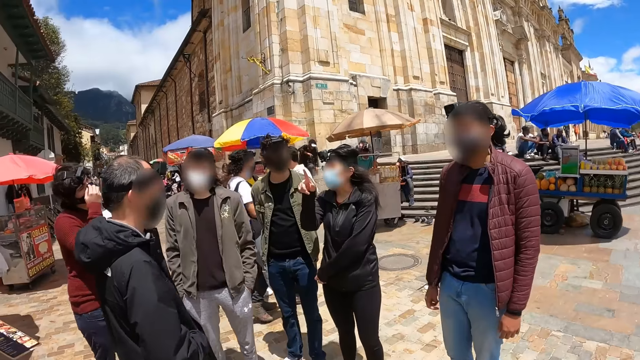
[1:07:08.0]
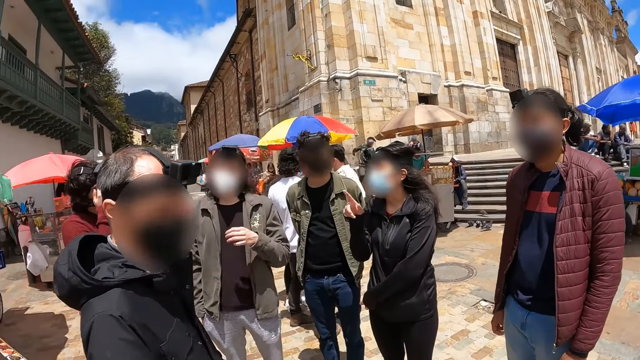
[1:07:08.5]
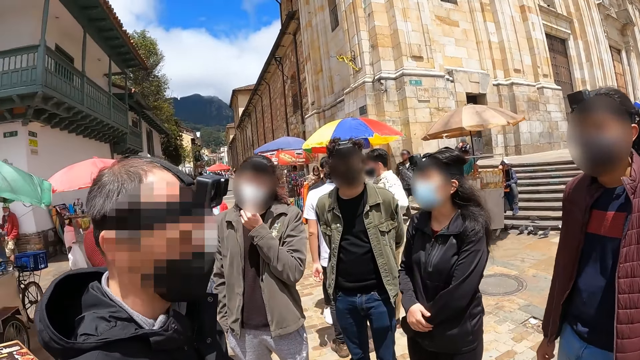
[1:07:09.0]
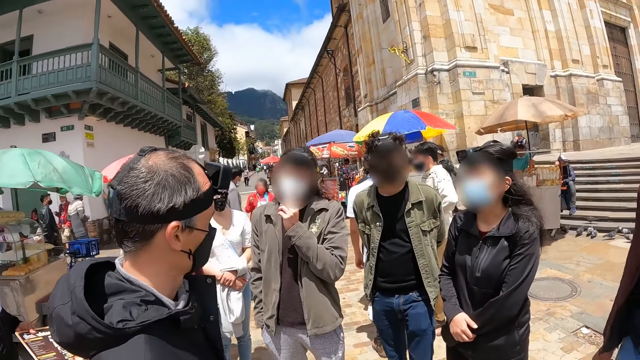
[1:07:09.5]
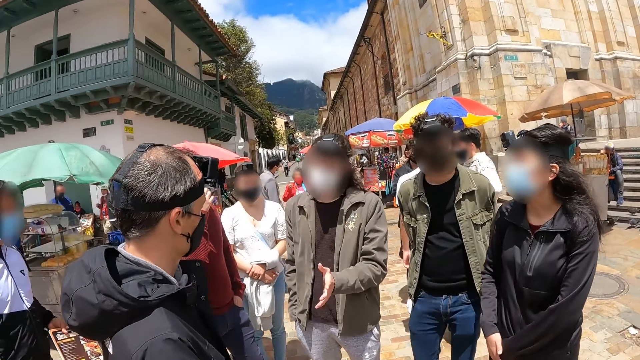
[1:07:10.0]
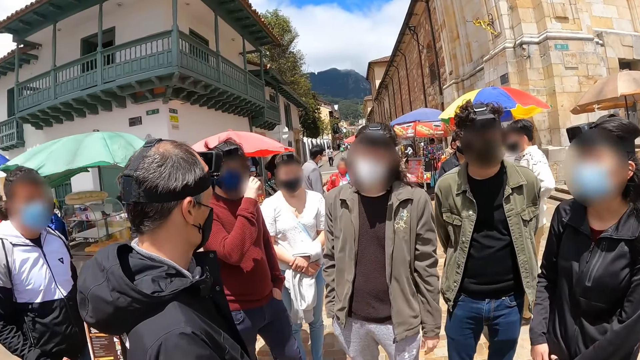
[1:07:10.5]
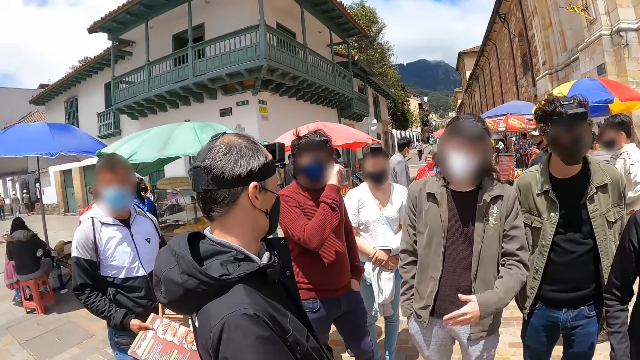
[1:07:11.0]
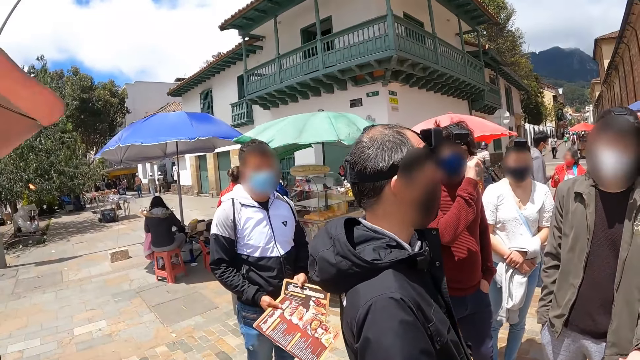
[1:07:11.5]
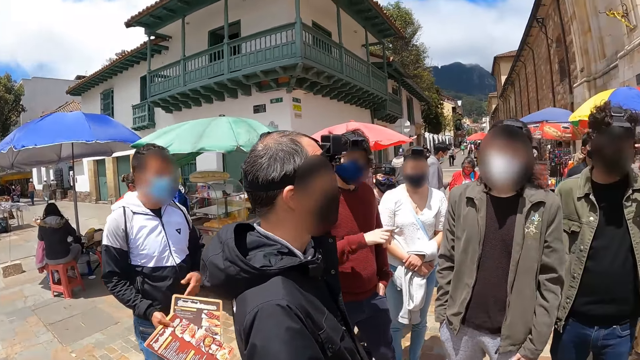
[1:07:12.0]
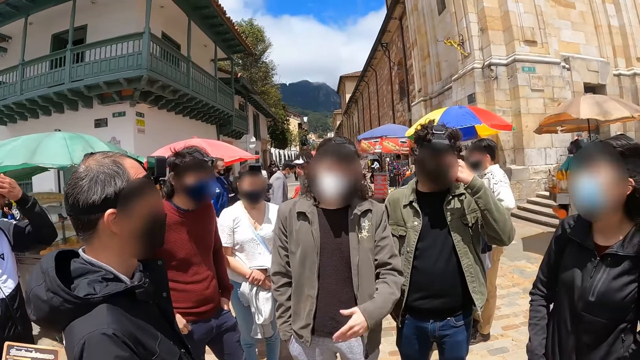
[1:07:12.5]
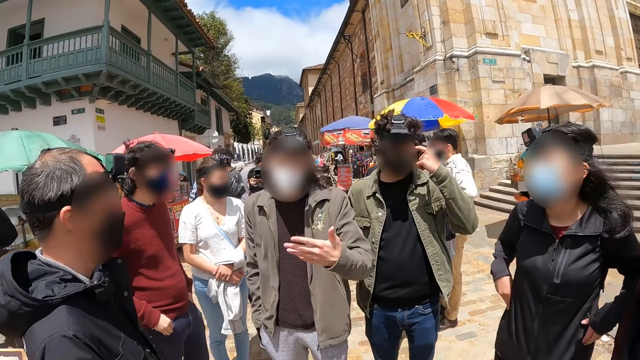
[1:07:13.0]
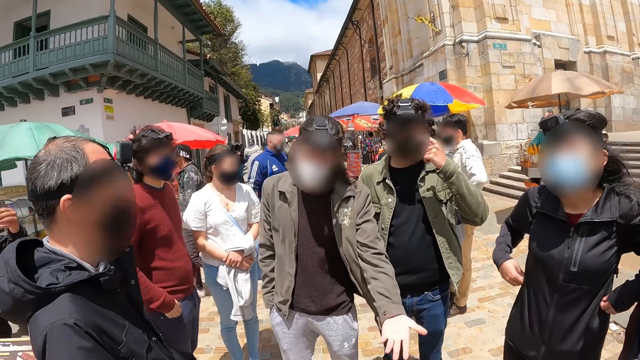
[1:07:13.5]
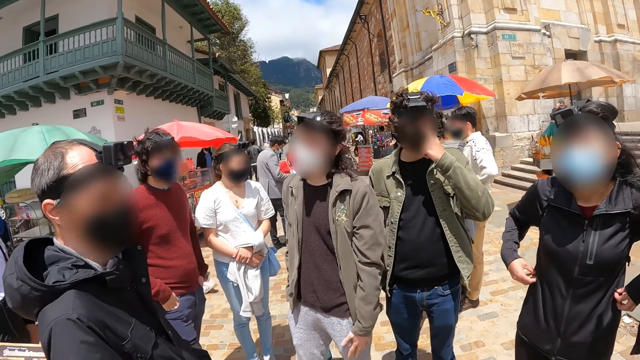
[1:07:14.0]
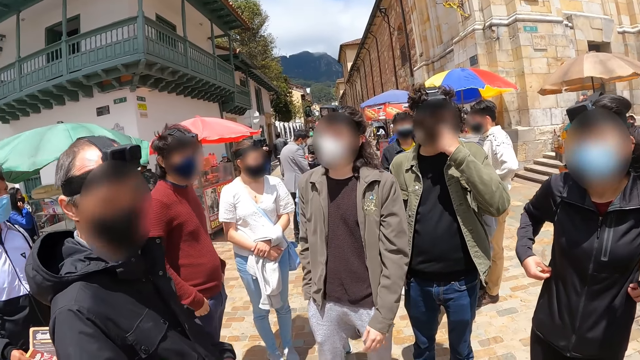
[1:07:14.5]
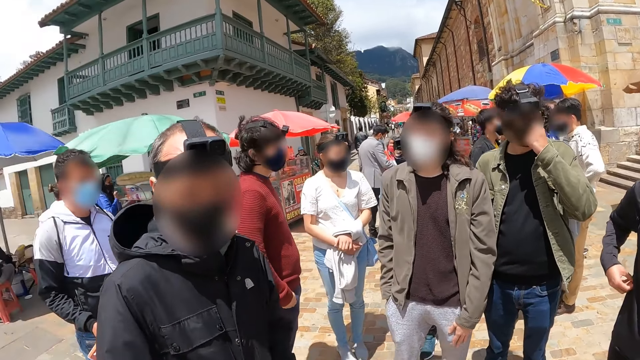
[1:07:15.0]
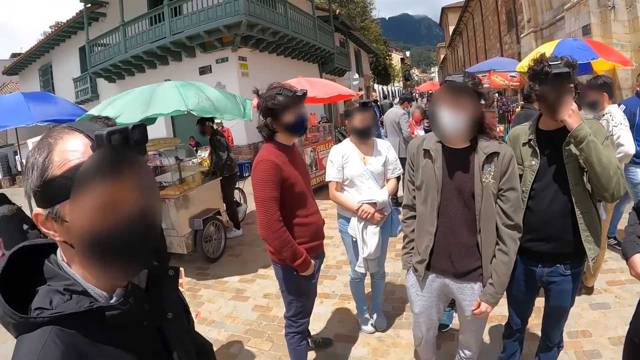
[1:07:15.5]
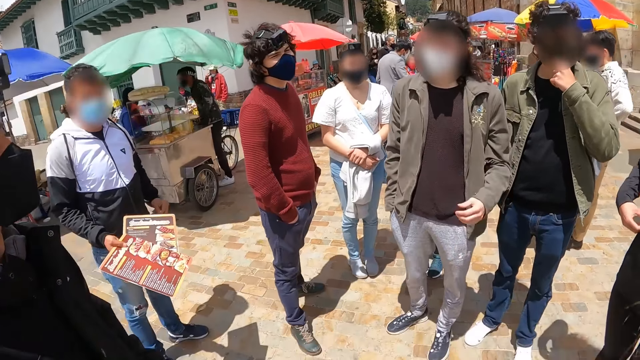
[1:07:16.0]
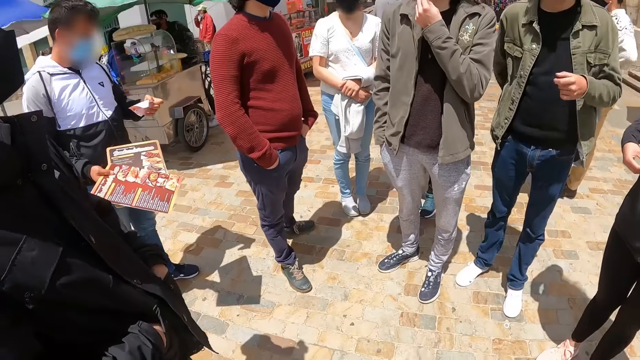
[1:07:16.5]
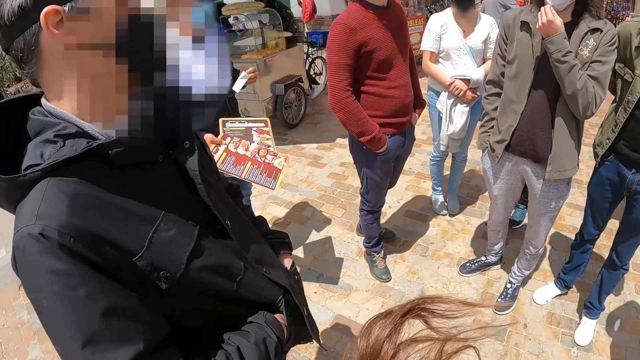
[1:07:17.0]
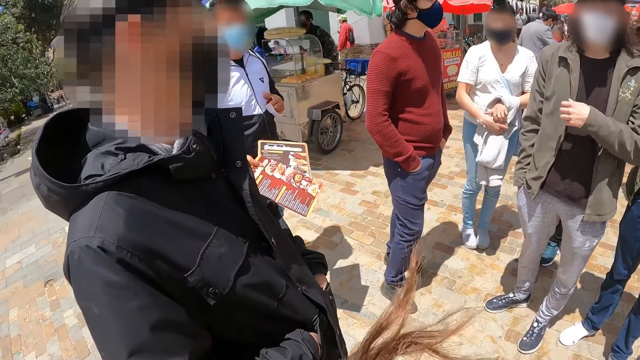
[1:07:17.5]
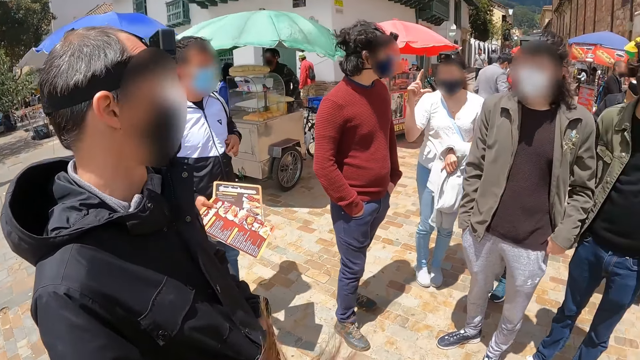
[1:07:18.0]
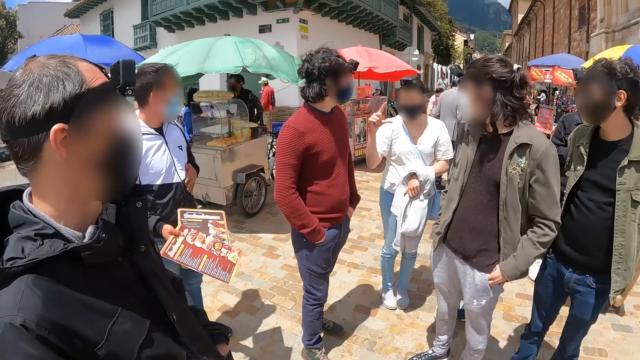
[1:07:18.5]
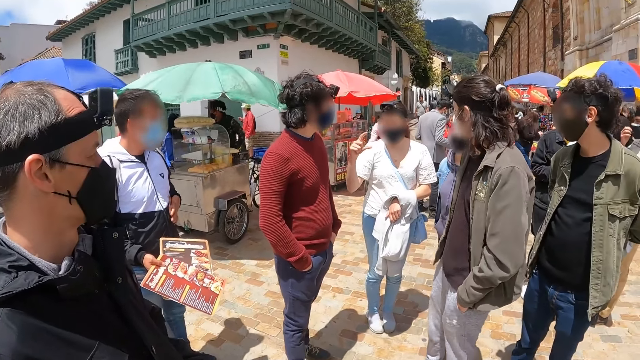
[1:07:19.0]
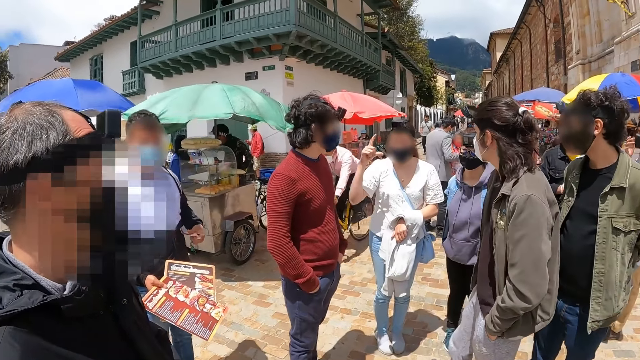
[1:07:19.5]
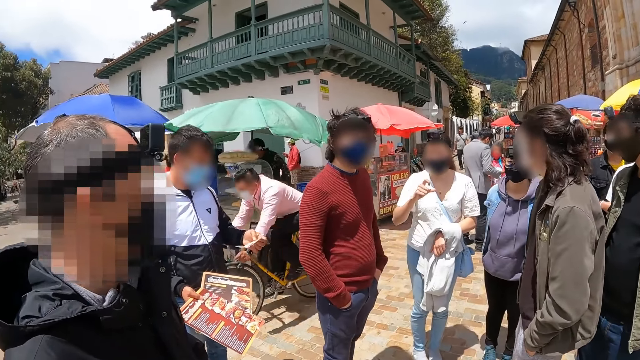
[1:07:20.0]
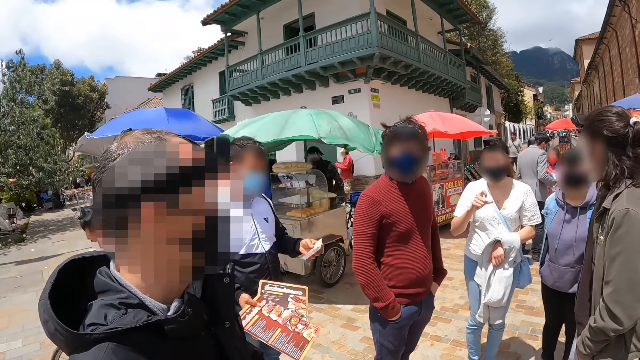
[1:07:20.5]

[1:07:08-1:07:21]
The camera wearer stands with friends in the street. A man interacts with the friends with hand gestures. The camera wearer looks around the park. Another man steps back. The camera wearer looks on the floor. A woman interacts with the friends with hand gestures. The camera wearer stares at the park.

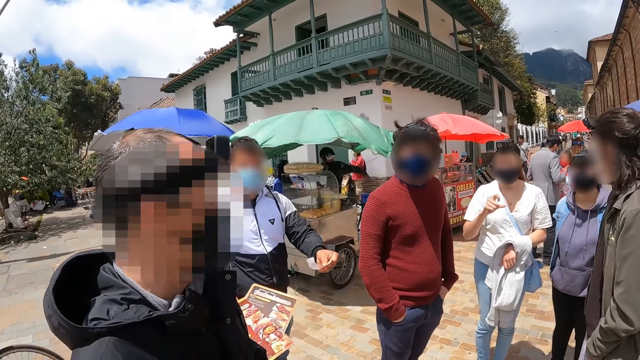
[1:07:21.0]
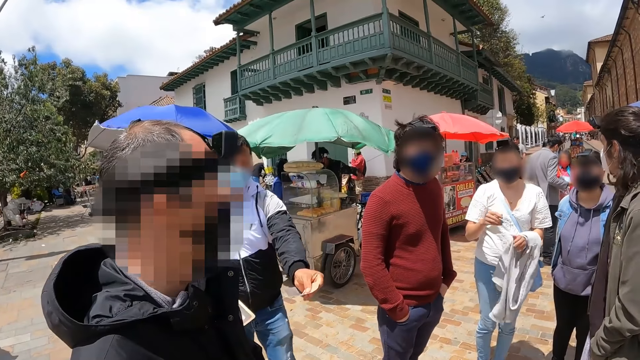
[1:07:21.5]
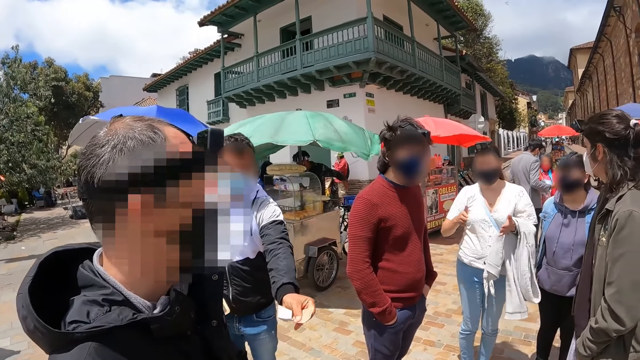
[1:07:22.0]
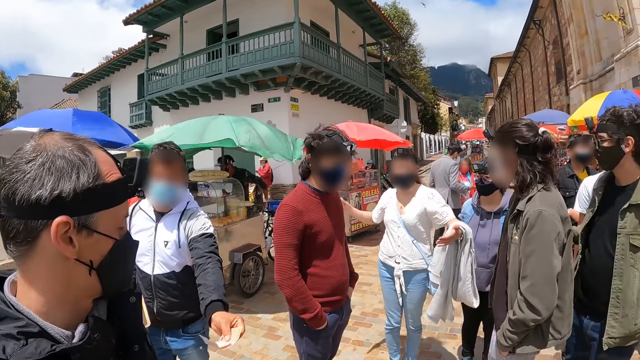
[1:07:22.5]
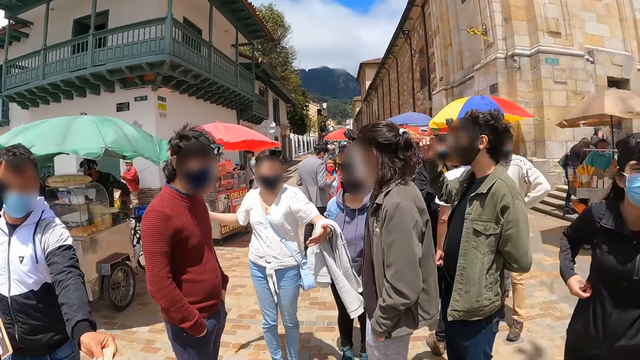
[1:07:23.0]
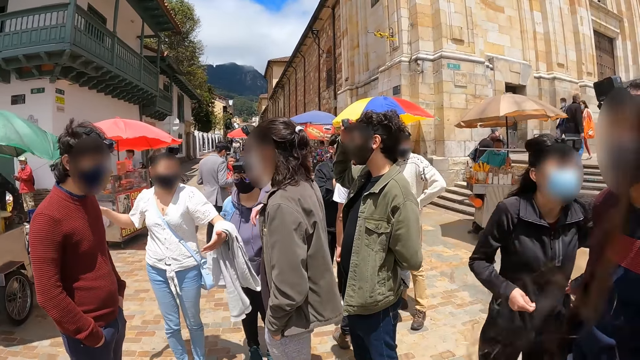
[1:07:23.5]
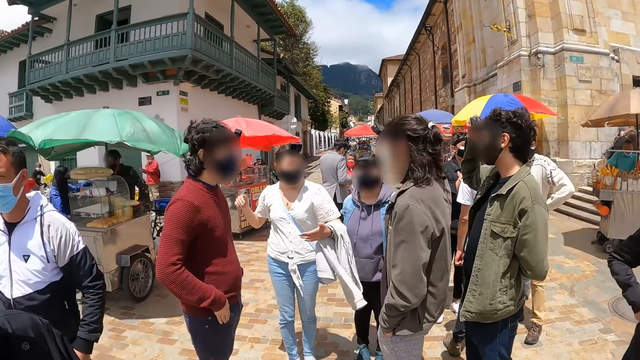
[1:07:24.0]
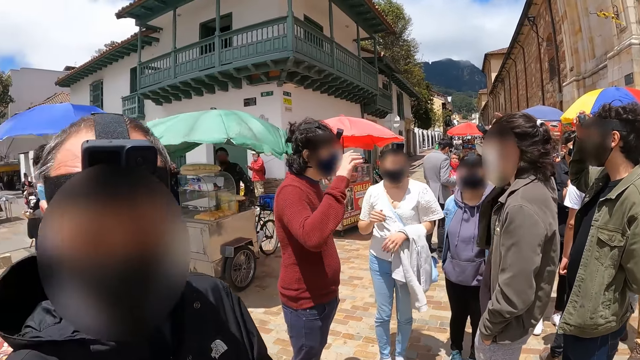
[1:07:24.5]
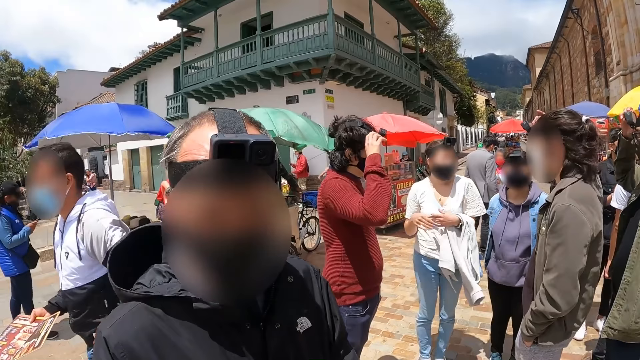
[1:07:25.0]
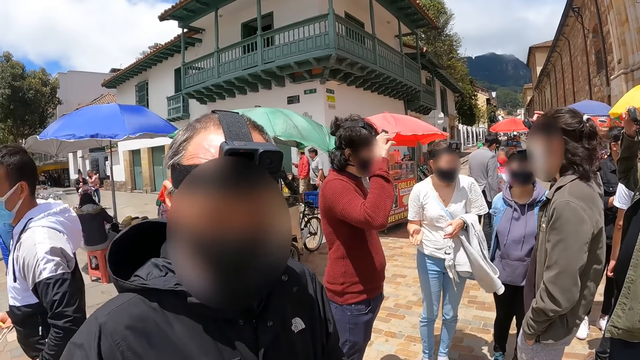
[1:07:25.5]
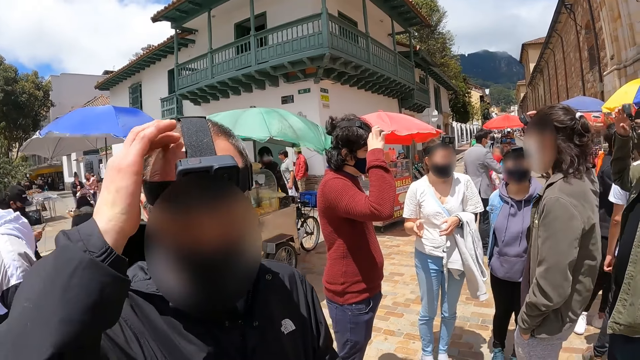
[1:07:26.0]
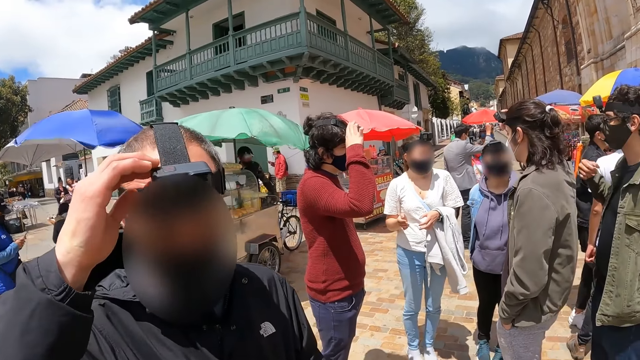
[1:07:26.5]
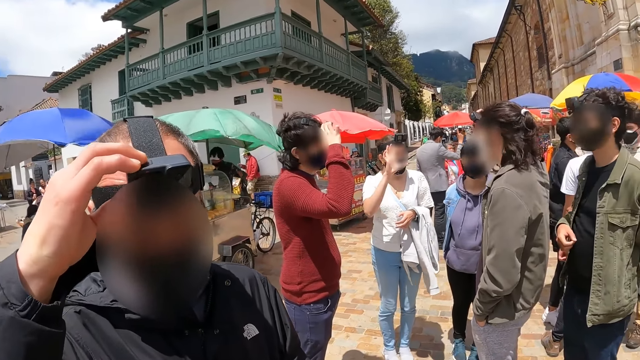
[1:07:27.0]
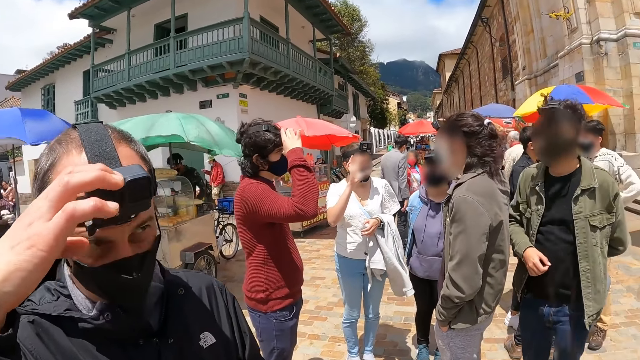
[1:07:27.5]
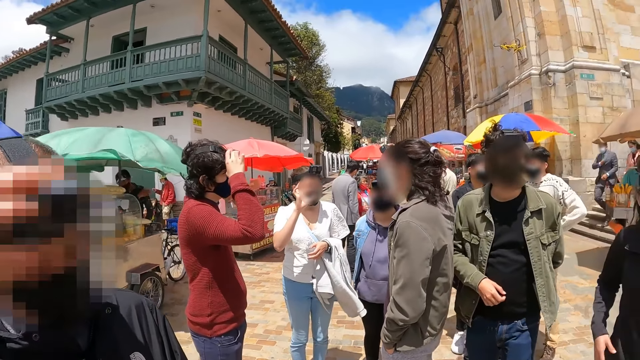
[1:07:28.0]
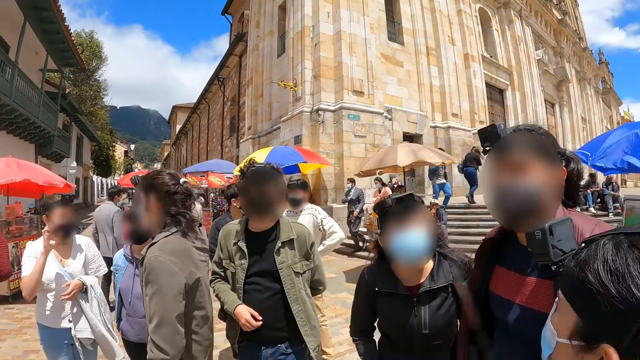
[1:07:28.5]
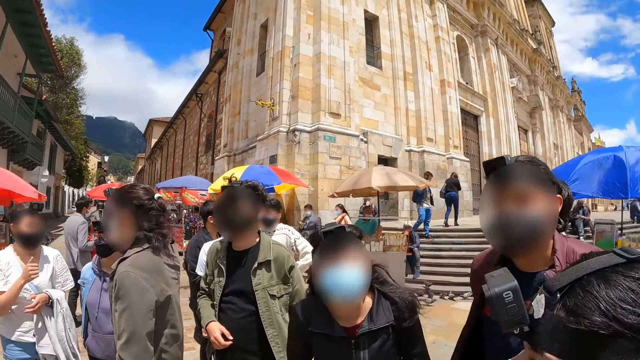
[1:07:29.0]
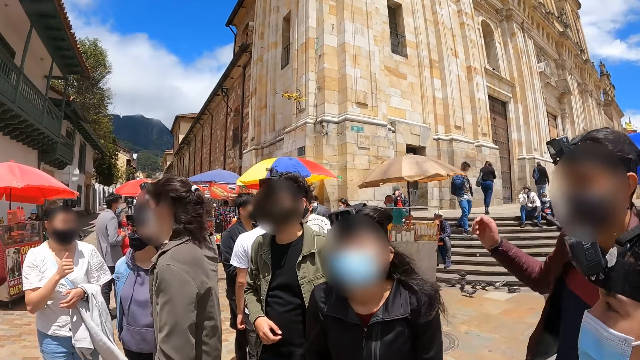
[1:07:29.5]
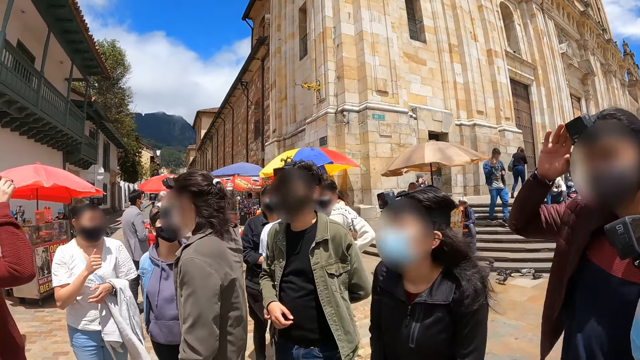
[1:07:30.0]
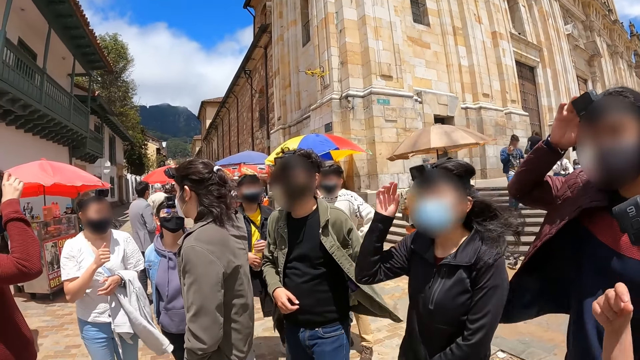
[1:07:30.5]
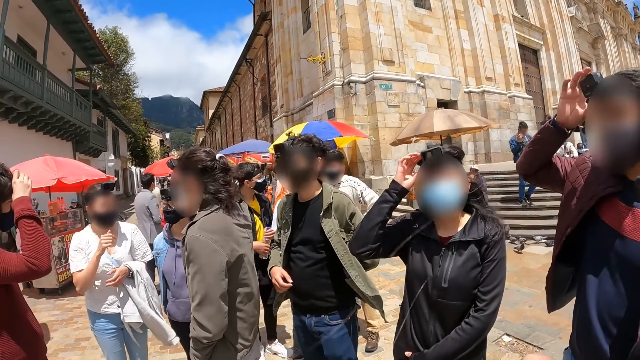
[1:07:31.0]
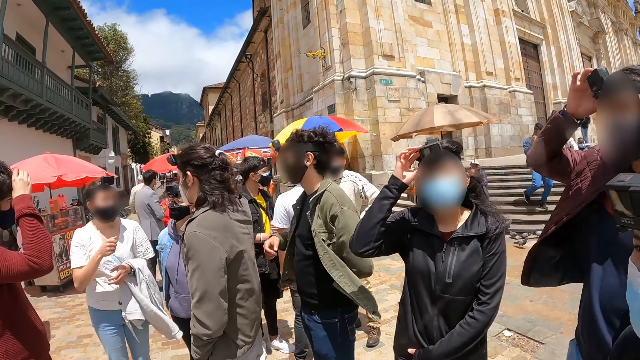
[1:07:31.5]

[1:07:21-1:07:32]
A man hands over a paper to another man. The camera wearer interacts with the other man. A man holds a camera. The other man adjusts the camera. Another man adjusts the camera. A man holds the camera. A woman adjusts the camera. The woman holds the camera.
